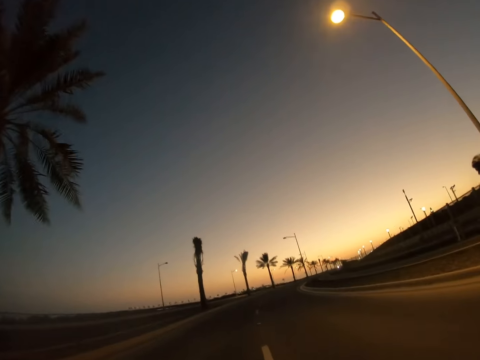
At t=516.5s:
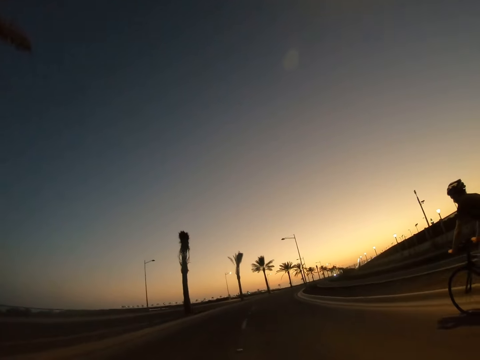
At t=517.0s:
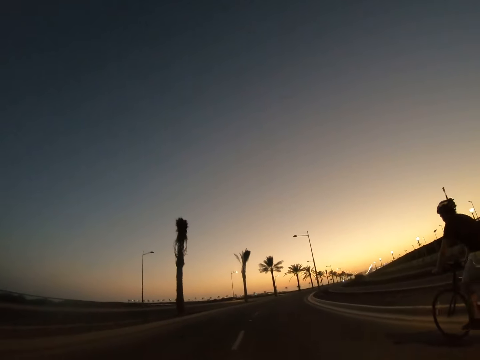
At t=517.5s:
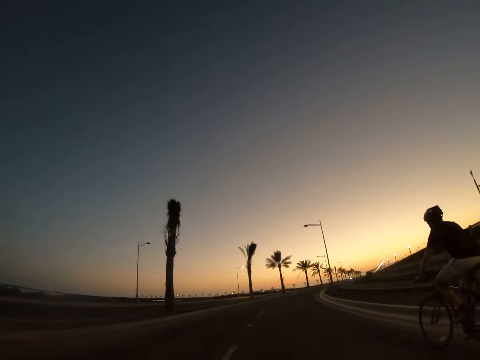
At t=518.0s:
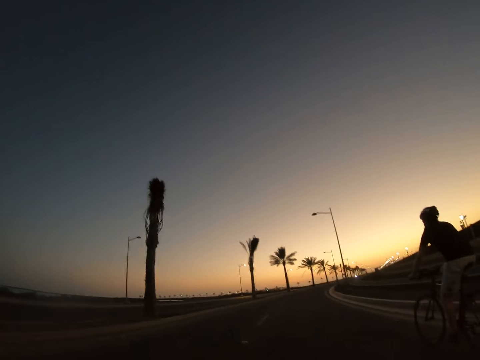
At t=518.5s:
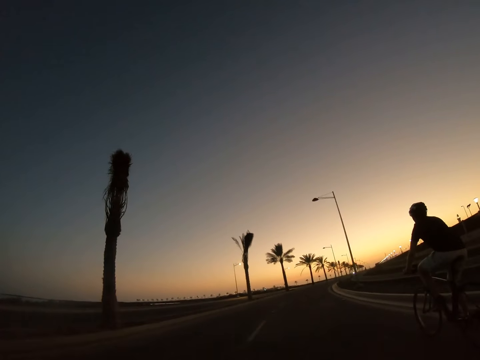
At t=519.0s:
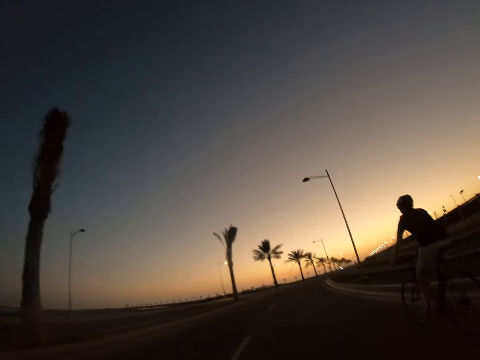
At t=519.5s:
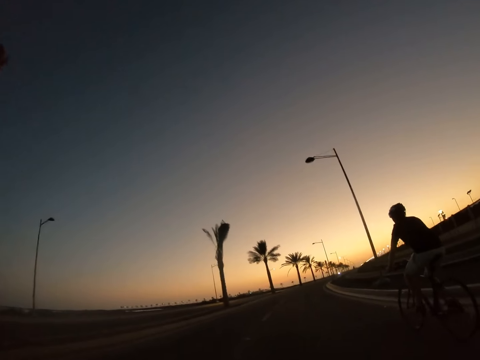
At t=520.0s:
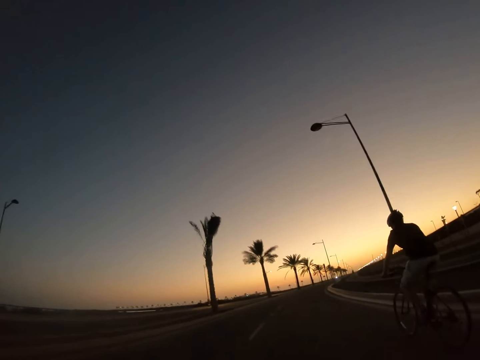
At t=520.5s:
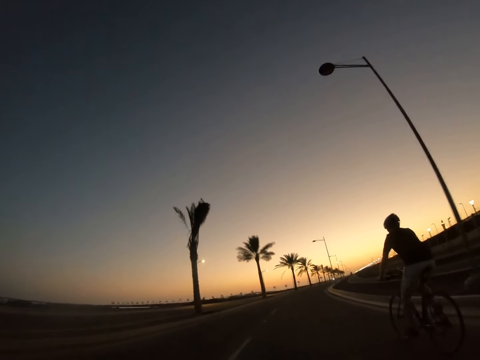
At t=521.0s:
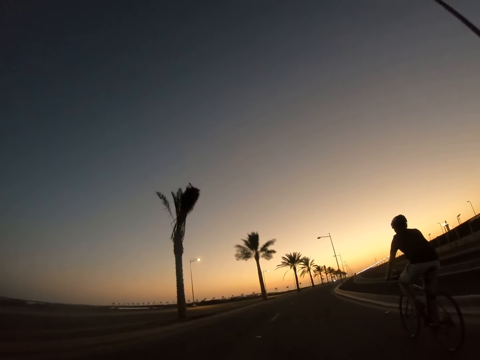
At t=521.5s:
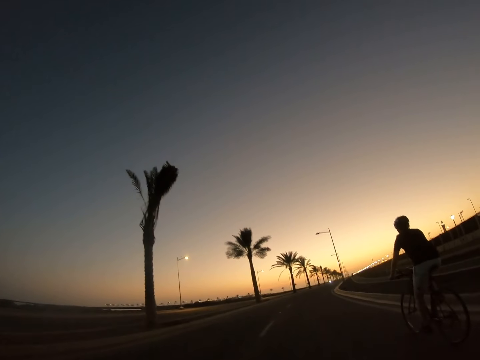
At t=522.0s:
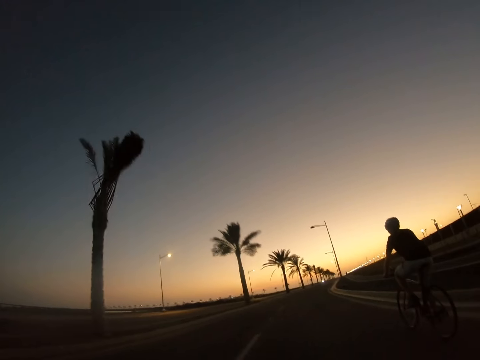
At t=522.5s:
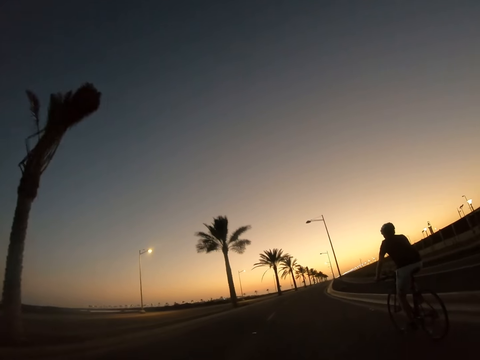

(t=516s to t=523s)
A man rides past the camera wearer.

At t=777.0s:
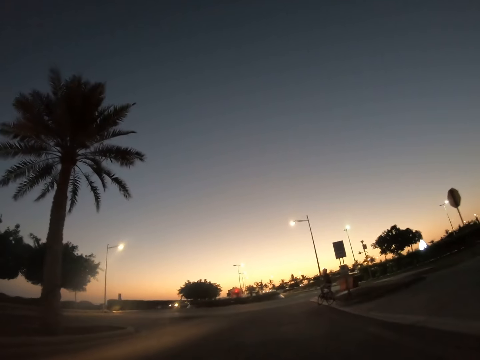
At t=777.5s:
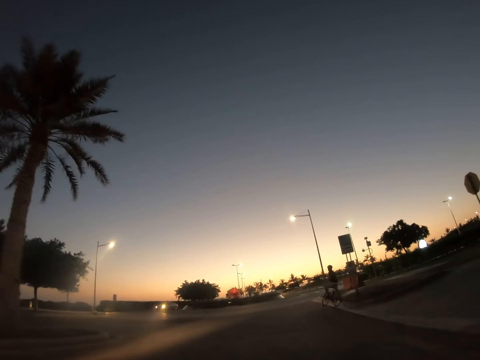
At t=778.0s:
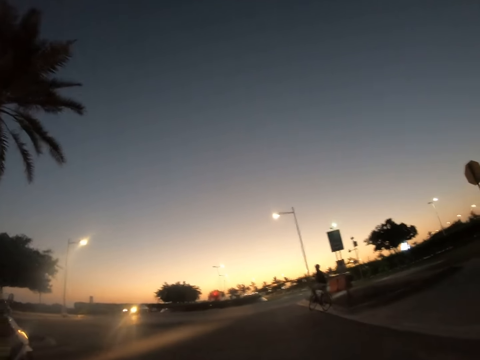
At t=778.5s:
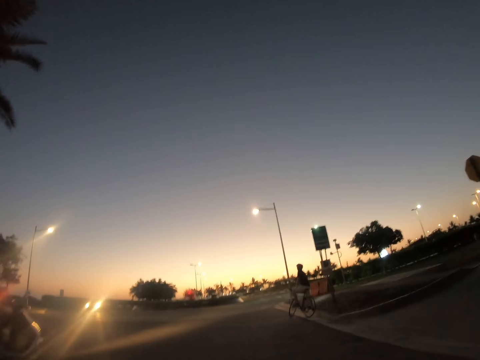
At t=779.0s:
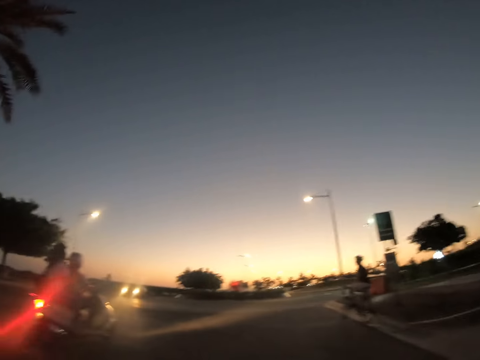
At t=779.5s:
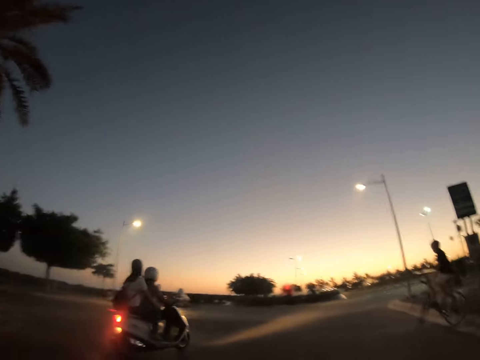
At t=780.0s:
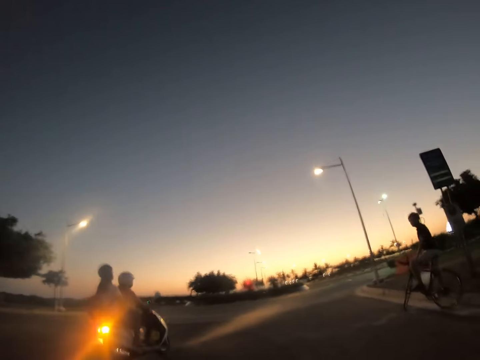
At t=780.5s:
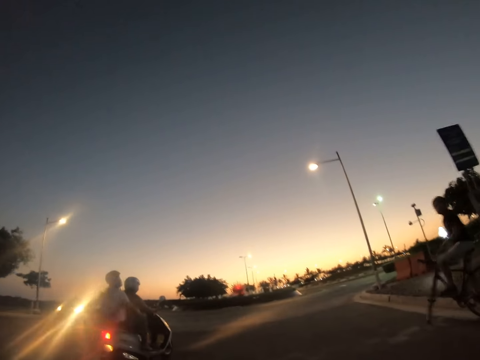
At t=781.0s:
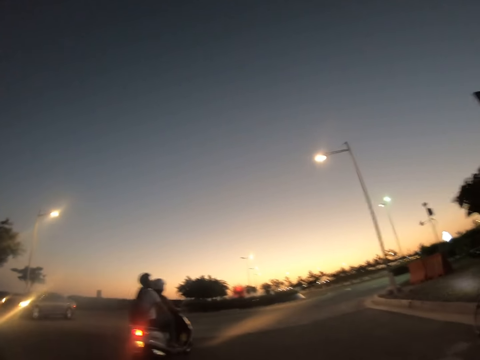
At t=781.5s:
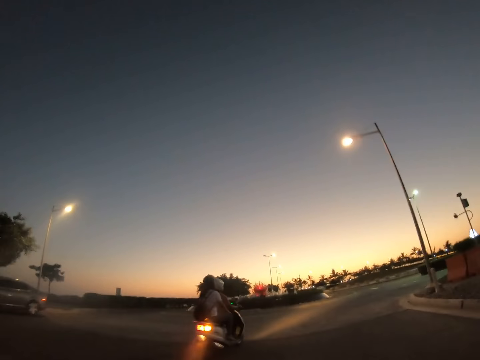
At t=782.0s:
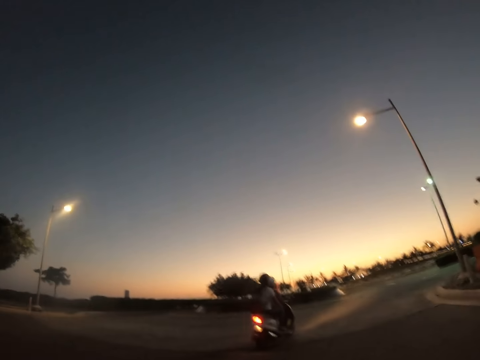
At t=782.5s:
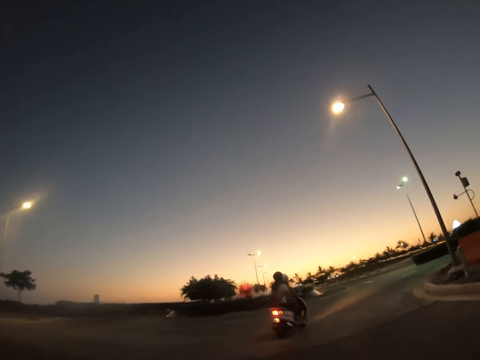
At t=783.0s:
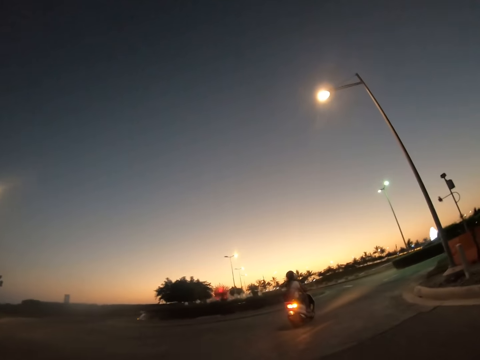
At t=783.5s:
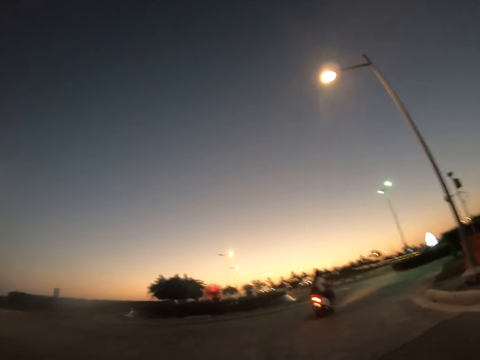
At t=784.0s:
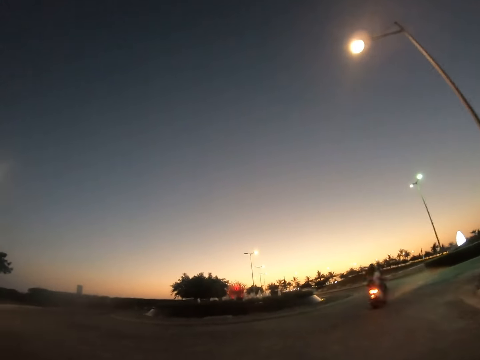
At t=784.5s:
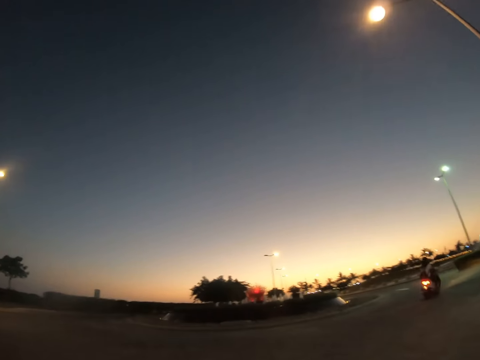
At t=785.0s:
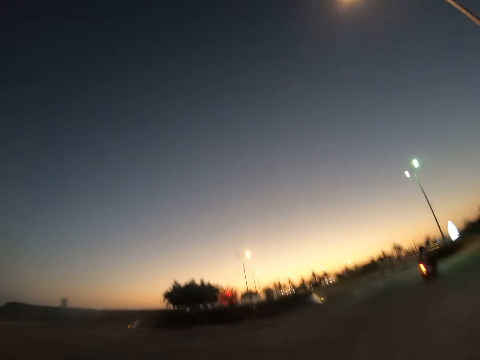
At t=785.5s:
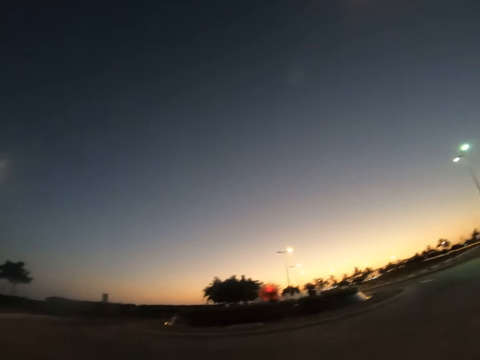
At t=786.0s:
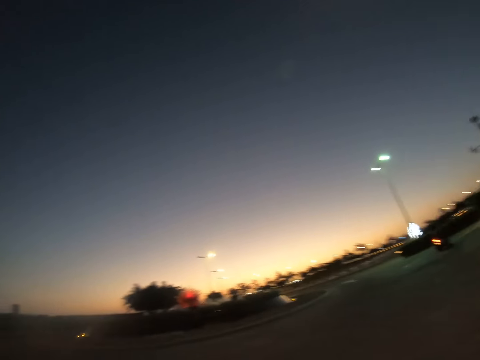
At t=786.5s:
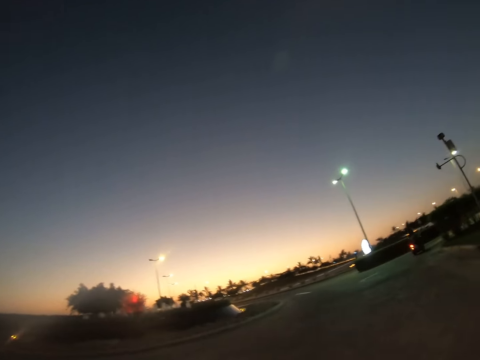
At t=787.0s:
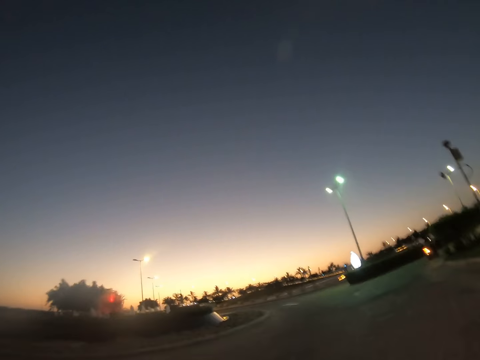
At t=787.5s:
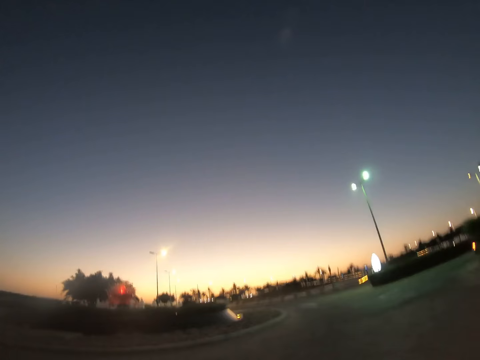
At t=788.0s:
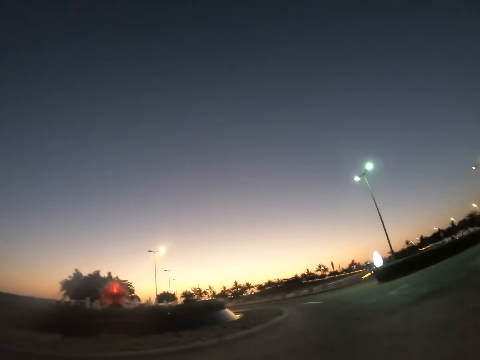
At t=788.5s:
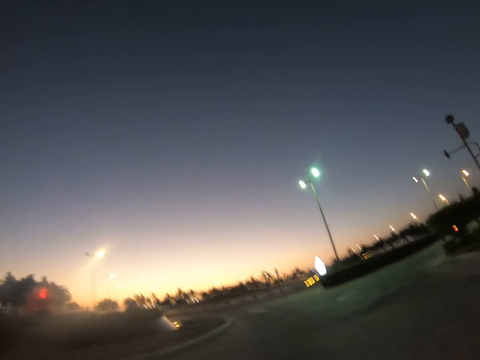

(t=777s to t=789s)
The camera wearer rides beside a motorbike.

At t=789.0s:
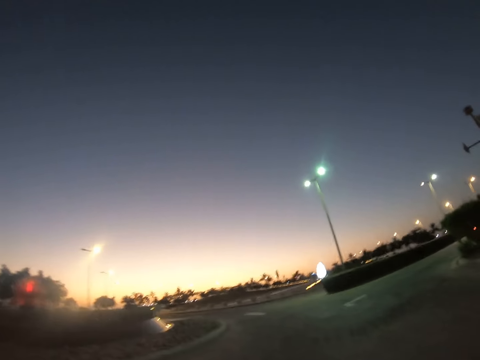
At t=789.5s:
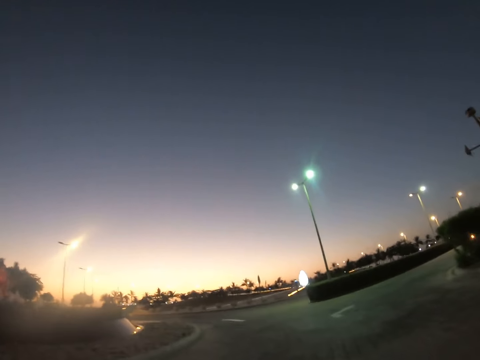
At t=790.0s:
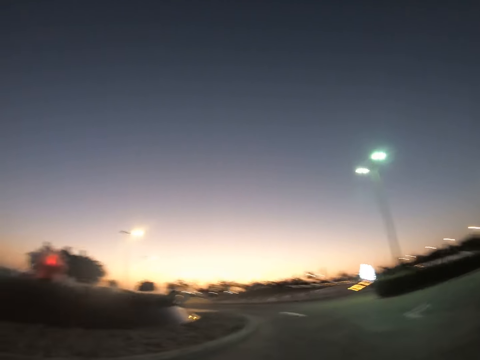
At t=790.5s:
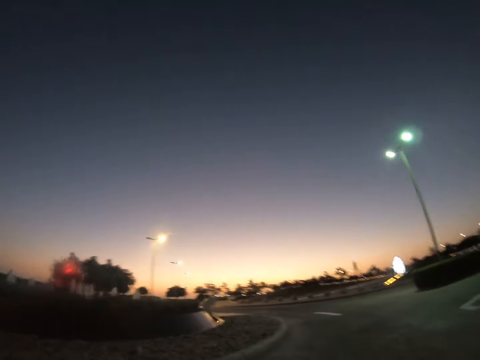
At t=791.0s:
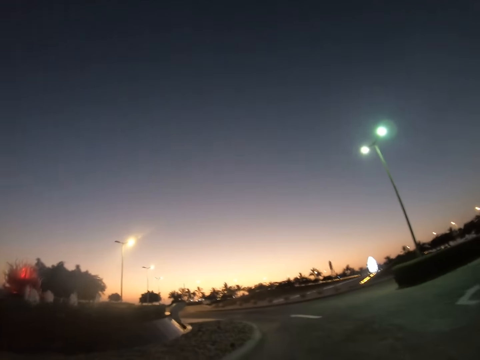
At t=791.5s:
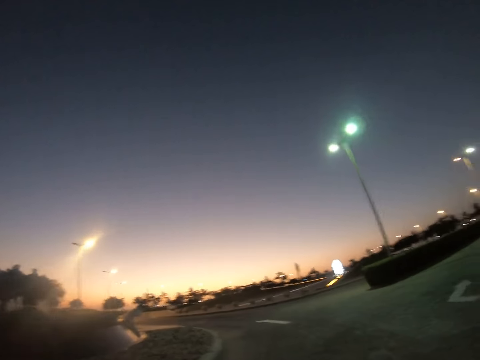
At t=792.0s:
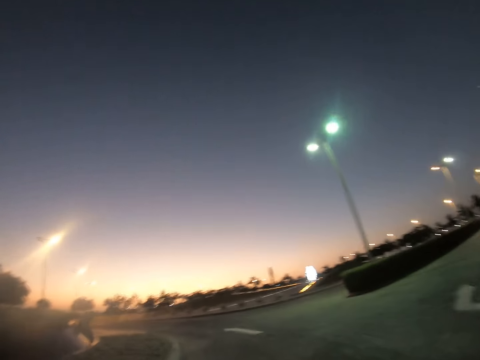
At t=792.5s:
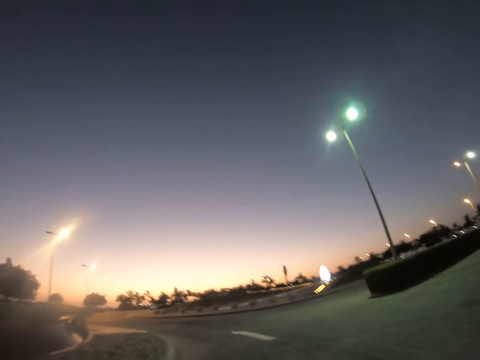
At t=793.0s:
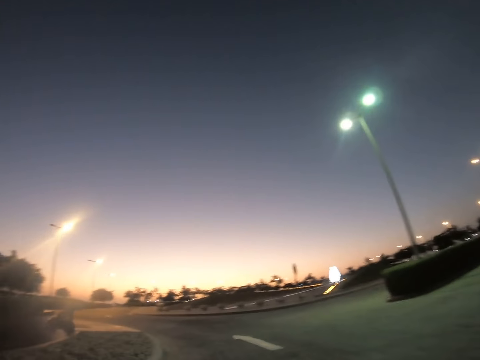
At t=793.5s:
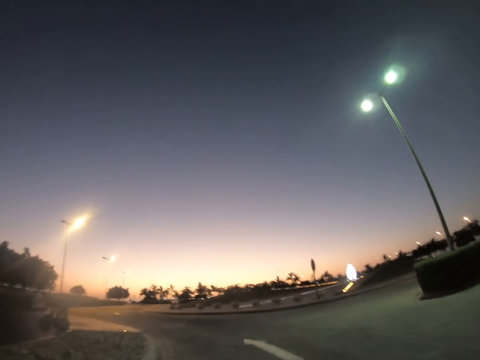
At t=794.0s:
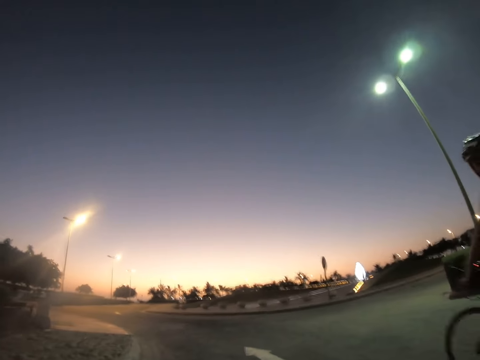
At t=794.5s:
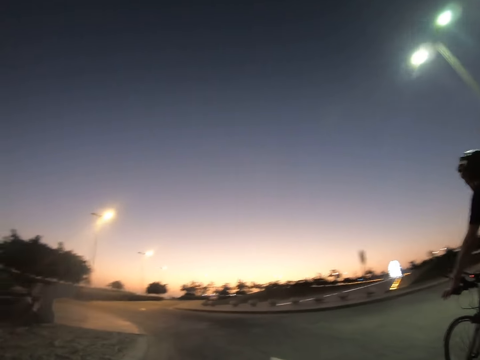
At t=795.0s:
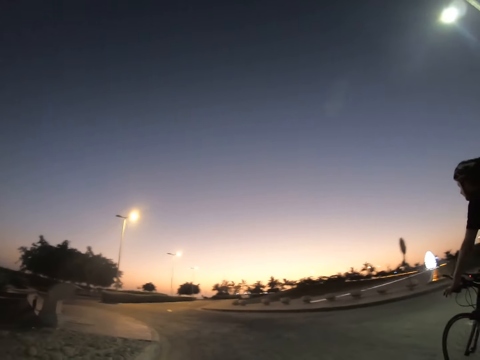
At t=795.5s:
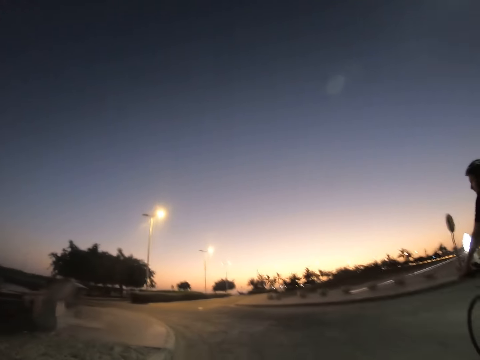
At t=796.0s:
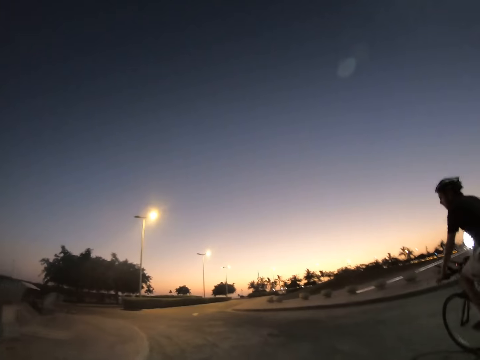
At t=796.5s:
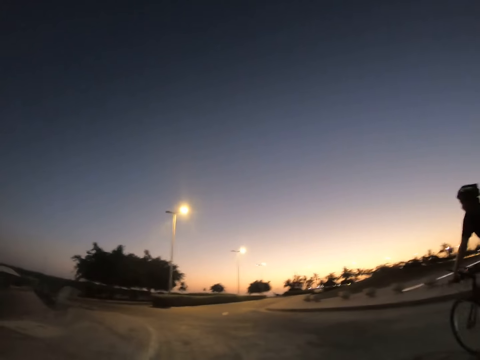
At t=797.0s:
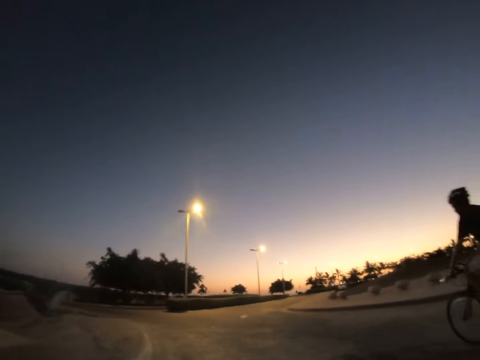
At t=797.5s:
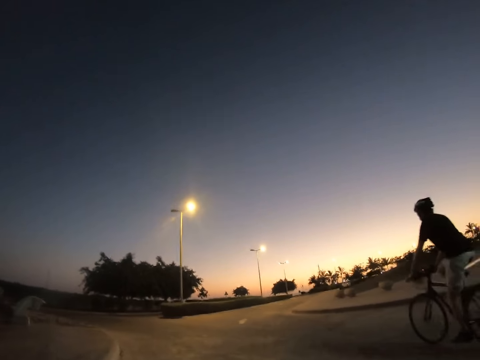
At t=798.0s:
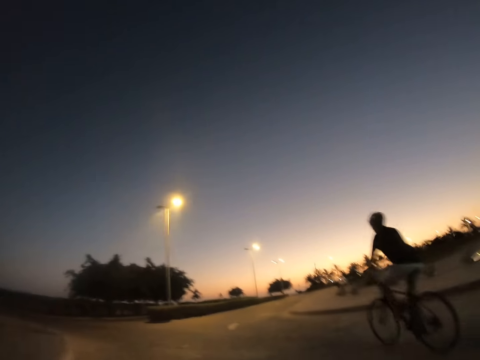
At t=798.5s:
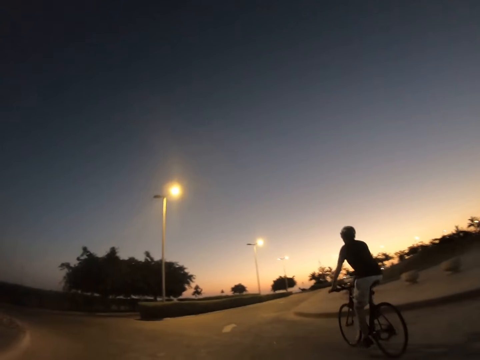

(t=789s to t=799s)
A man rides past the camera wearer.
